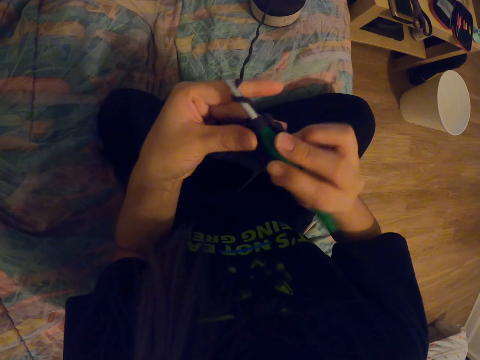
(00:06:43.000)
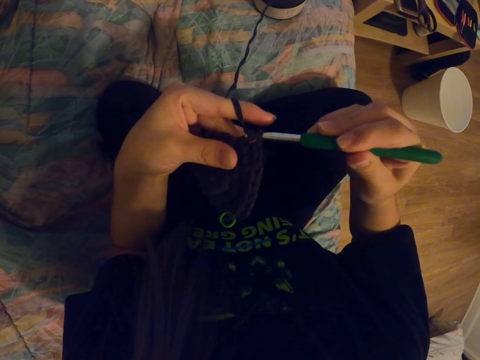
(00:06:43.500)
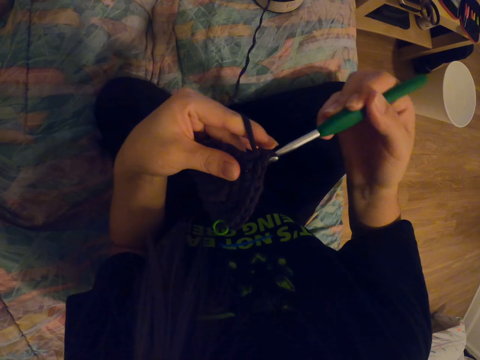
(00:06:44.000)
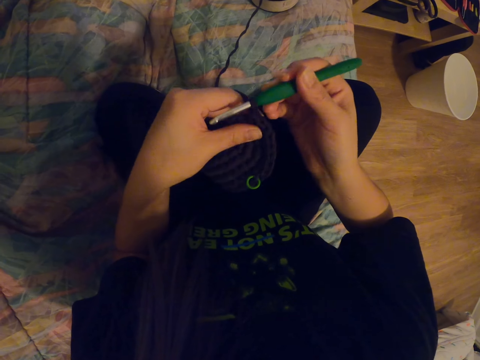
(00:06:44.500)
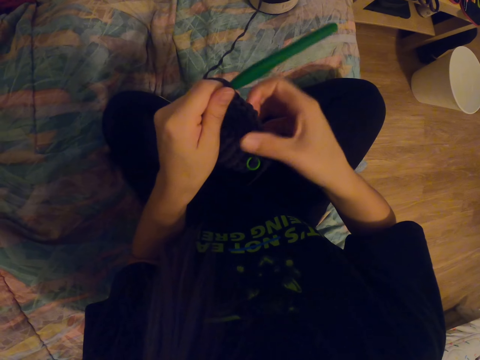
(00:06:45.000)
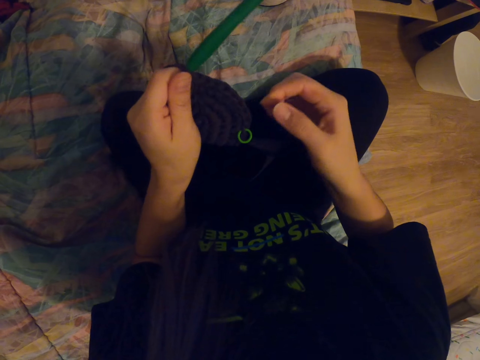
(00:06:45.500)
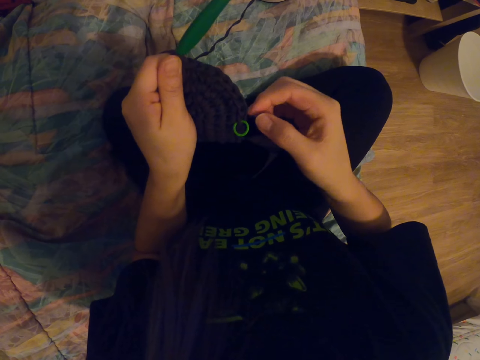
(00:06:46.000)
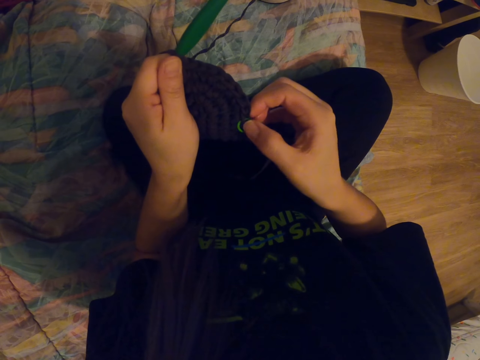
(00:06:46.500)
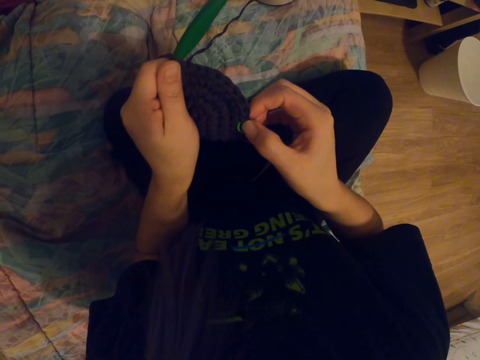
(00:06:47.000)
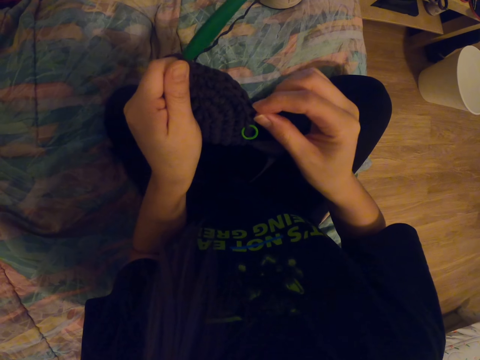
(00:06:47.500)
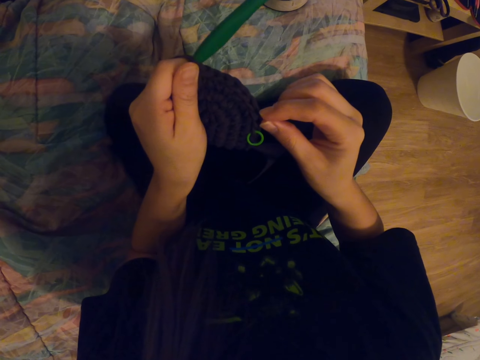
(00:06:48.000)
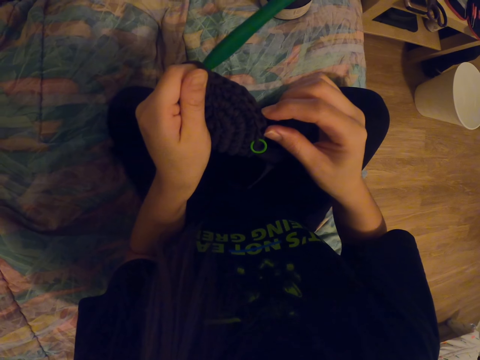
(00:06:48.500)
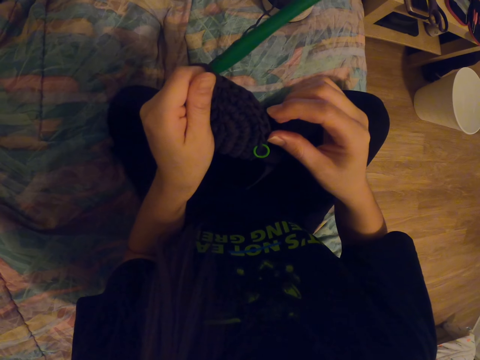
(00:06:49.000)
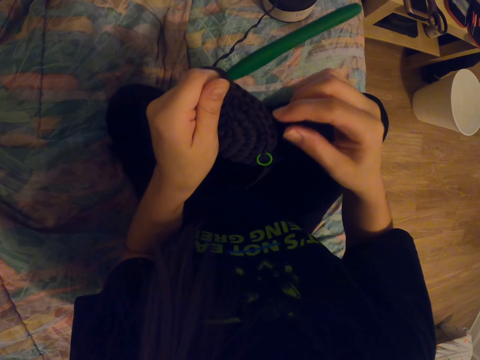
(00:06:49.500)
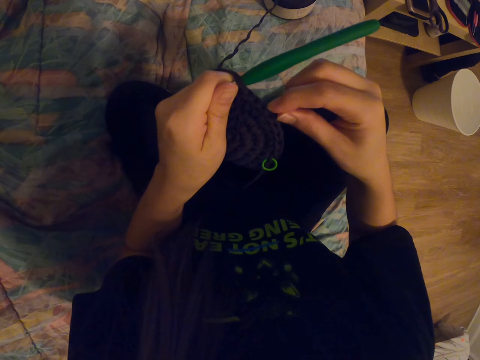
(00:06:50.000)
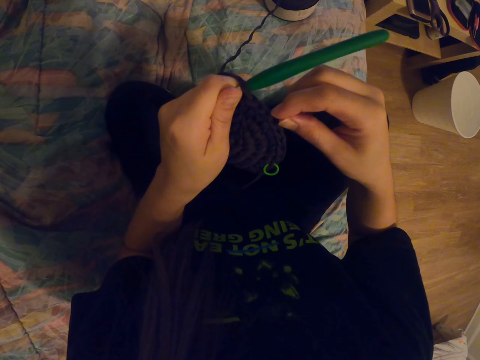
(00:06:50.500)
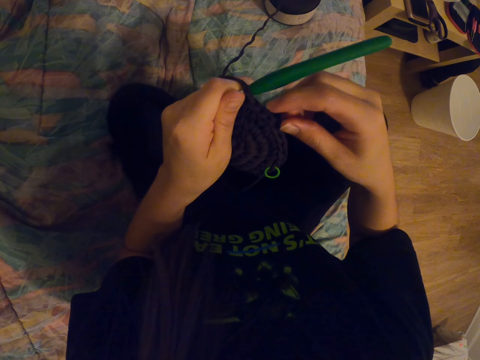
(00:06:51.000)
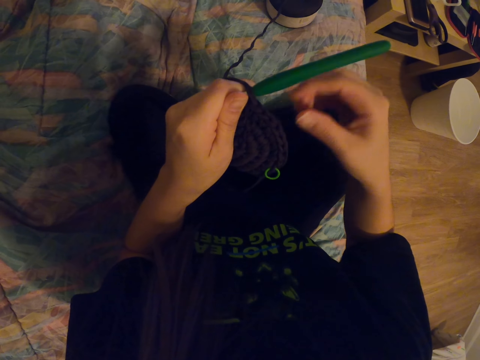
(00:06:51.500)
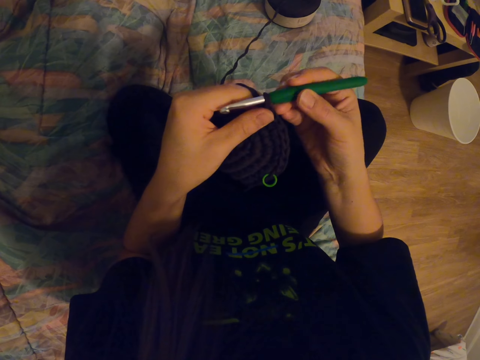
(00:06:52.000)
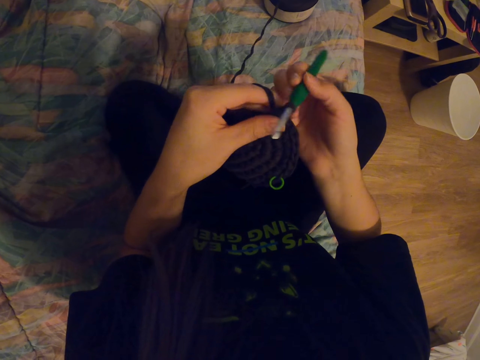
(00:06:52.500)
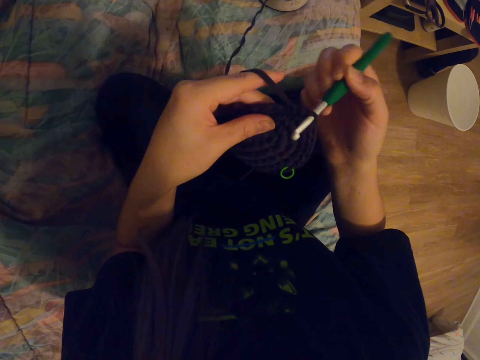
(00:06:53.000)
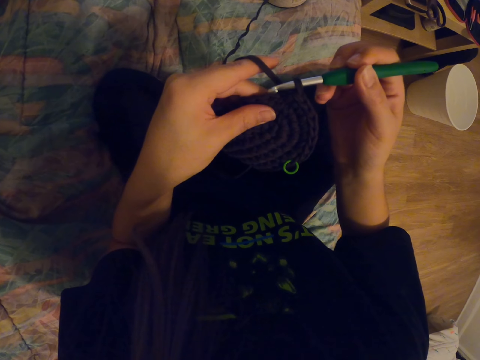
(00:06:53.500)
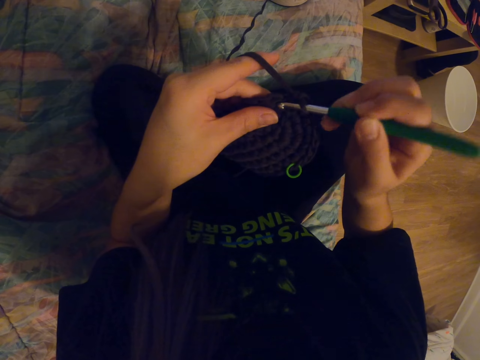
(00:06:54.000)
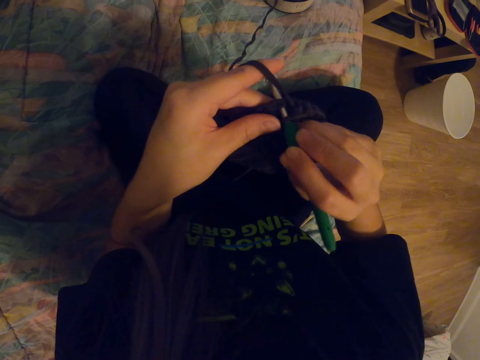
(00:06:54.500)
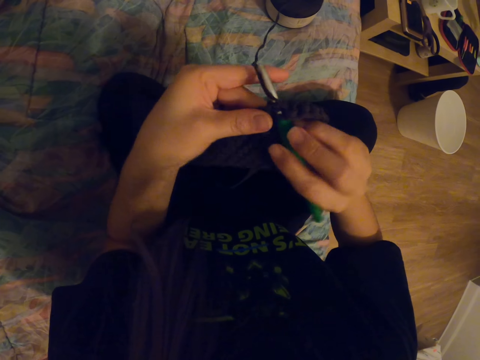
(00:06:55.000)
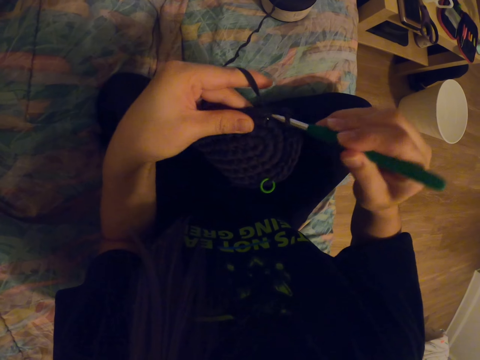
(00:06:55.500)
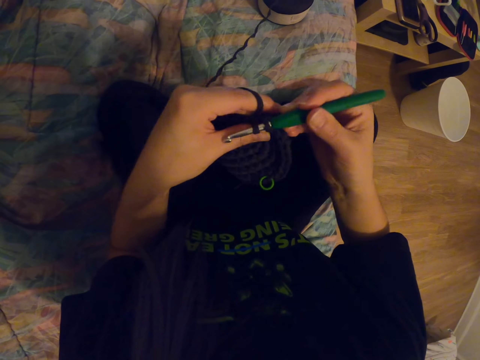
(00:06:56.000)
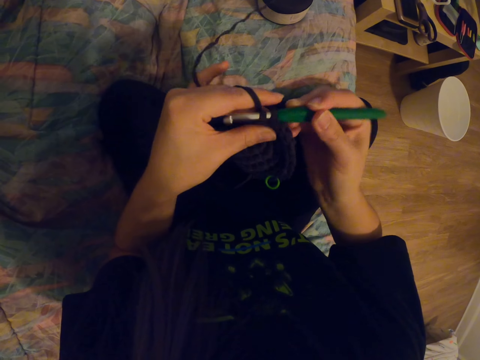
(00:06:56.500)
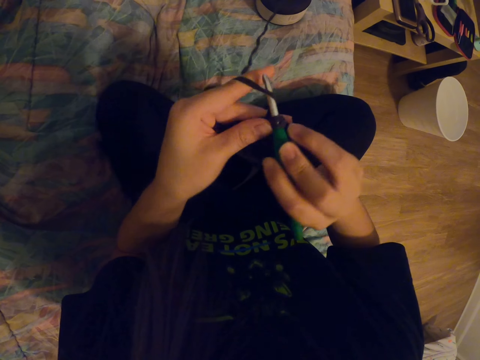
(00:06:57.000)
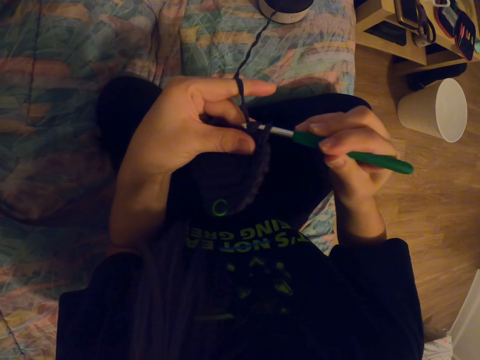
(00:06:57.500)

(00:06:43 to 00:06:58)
The camera wearer aligns the garment. They hold something. They check the garment. They crochet the garment.

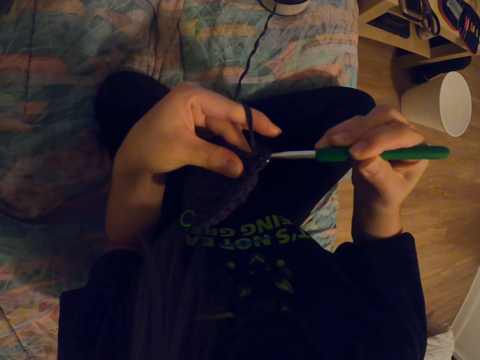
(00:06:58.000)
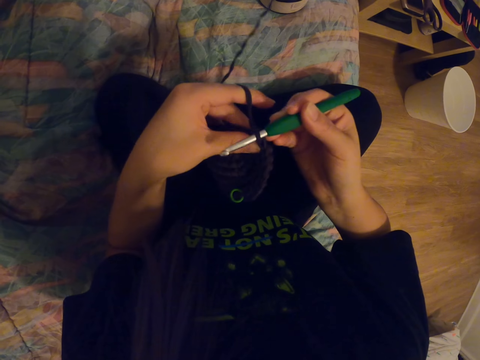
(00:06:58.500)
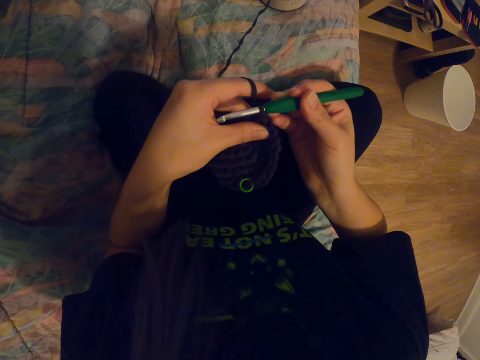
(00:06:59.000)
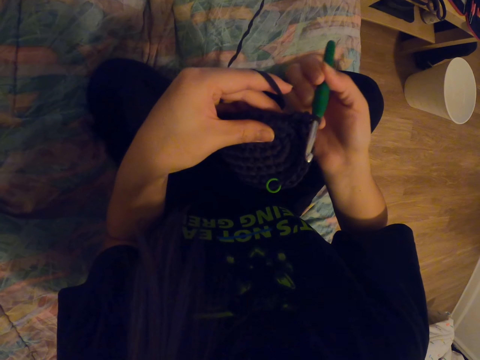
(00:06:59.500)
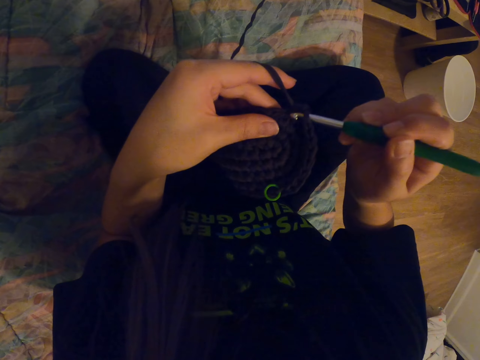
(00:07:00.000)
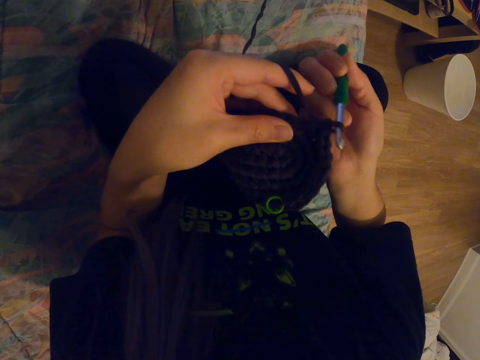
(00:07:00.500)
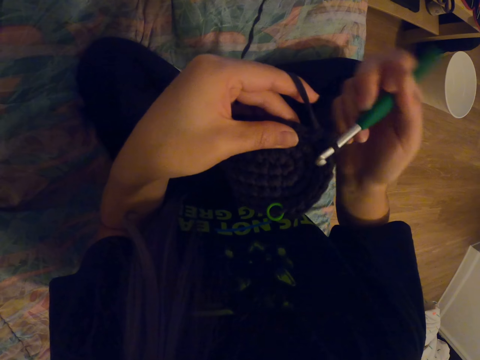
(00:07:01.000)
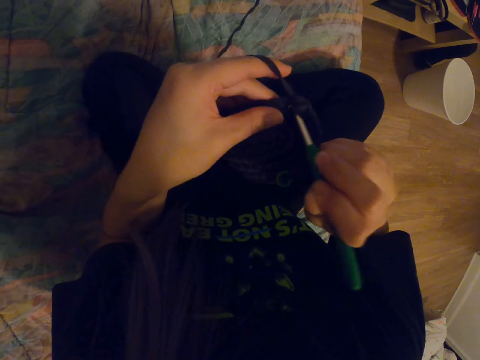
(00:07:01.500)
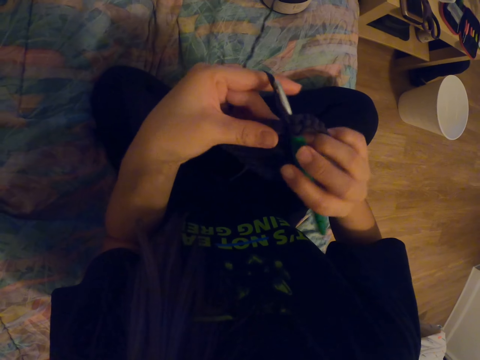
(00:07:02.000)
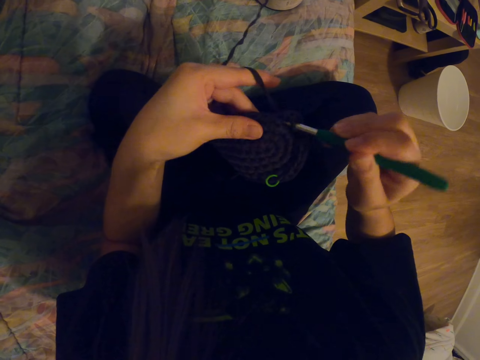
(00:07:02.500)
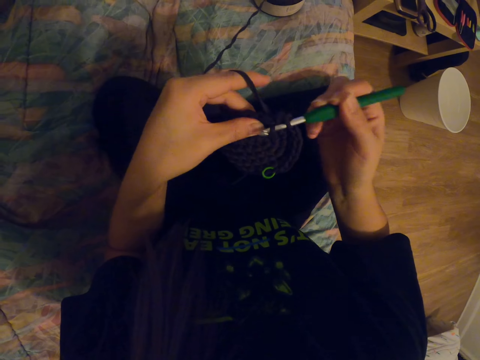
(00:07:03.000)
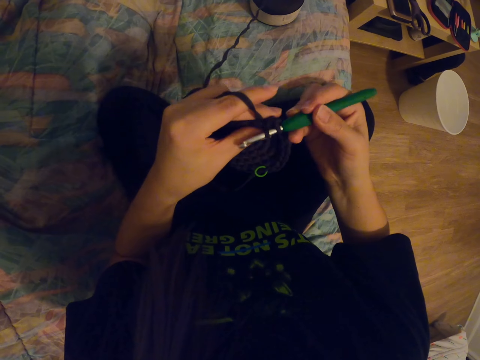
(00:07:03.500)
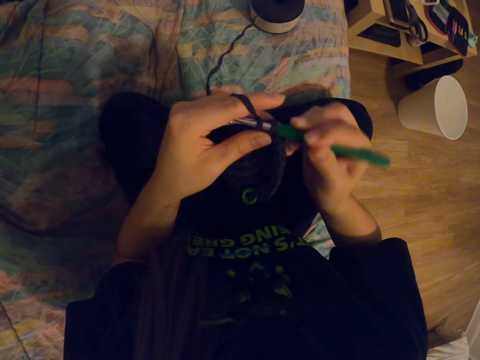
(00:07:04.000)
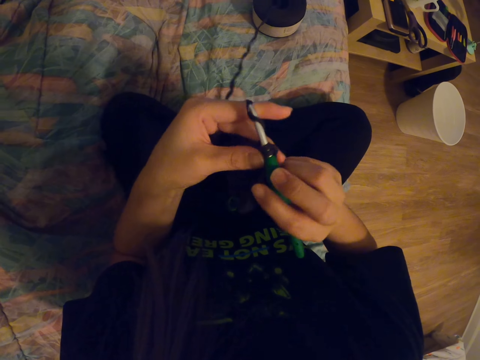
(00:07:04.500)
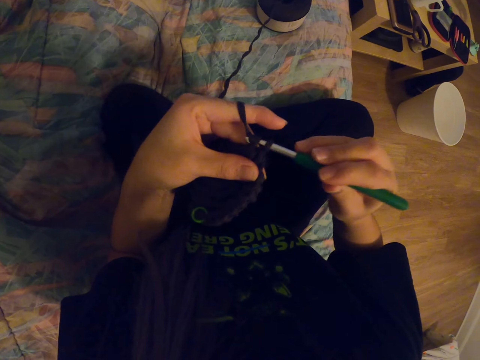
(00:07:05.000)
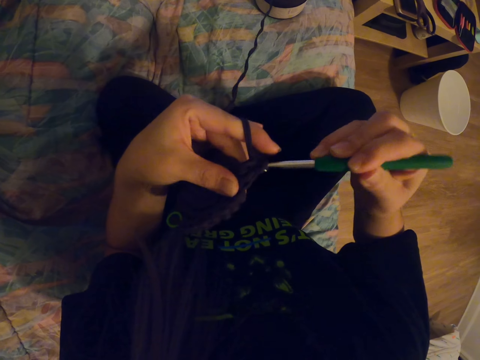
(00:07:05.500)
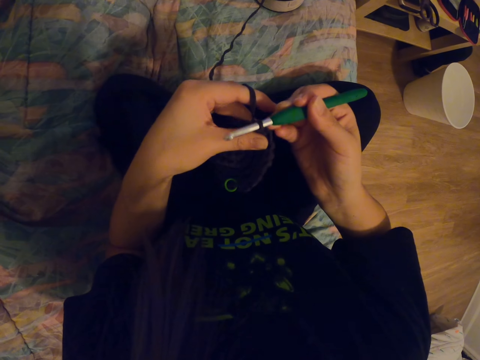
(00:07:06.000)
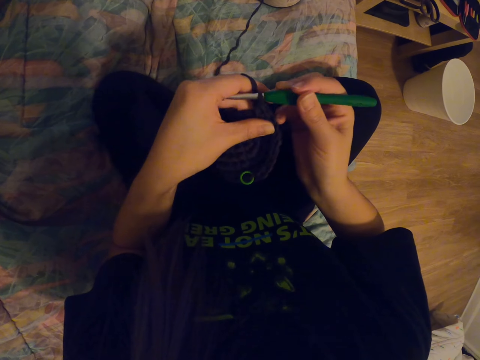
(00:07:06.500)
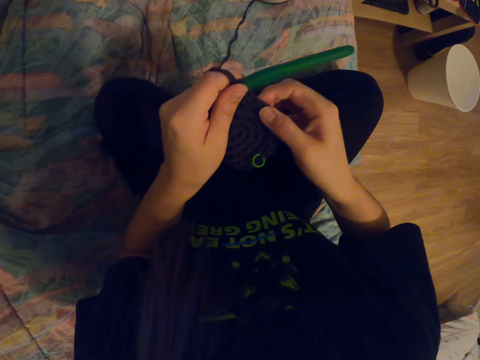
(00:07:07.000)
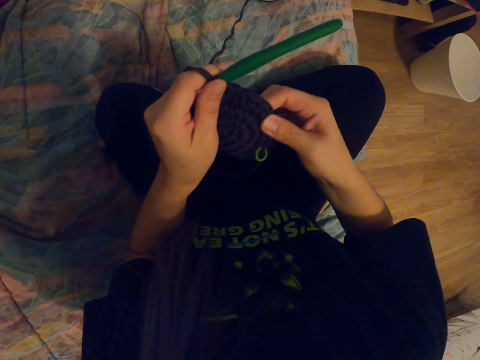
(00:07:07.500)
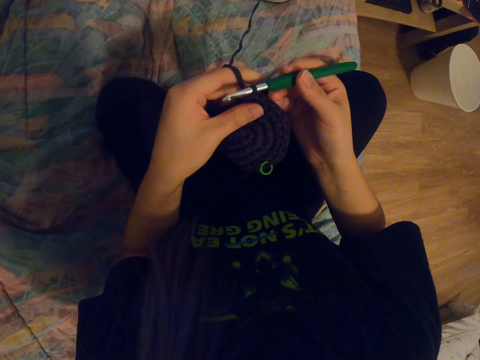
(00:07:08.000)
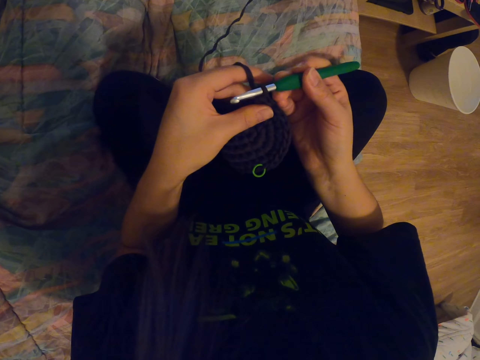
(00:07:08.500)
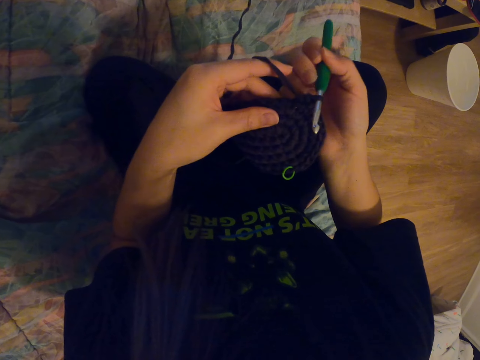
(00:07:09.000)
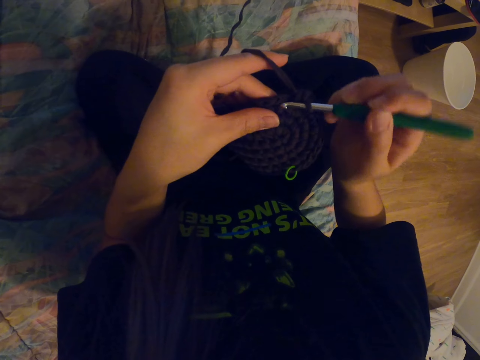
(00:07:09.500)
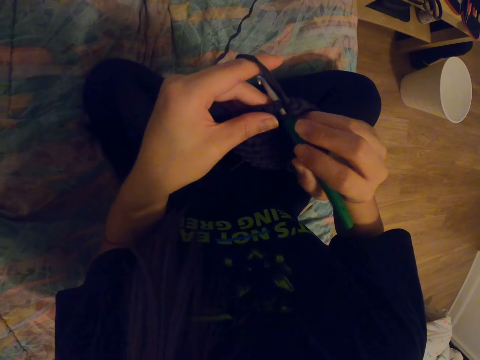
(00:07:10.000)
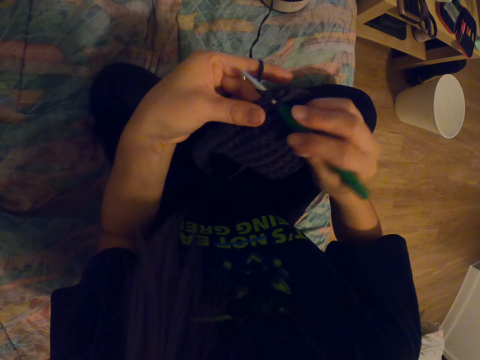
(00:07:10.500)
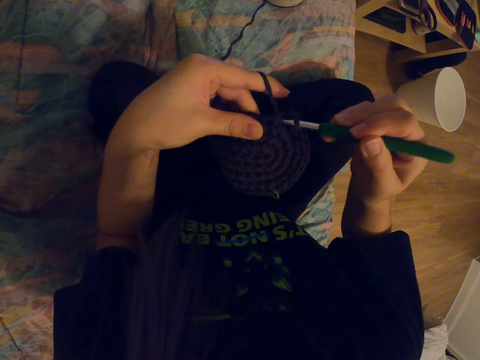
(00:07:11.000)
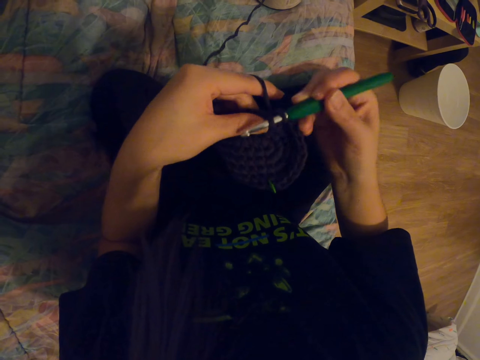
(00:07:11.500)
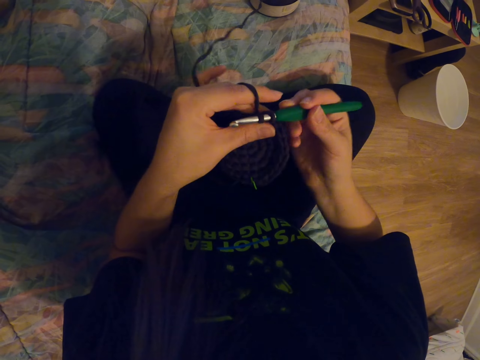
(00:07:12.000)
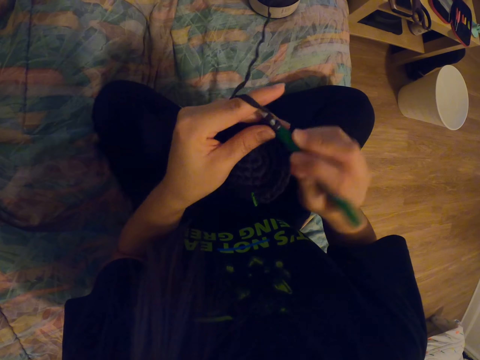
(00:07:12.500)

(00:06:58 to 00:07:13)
The camera wearer aligns the garment. They crochet the garment.
